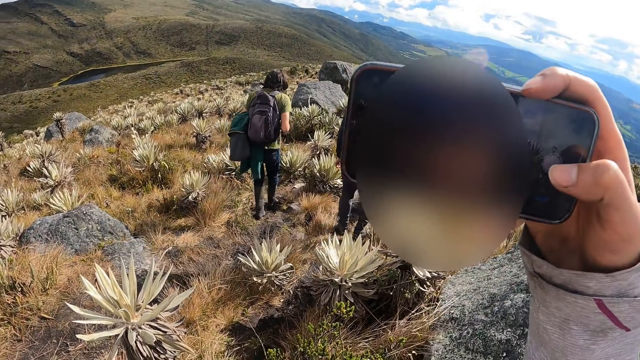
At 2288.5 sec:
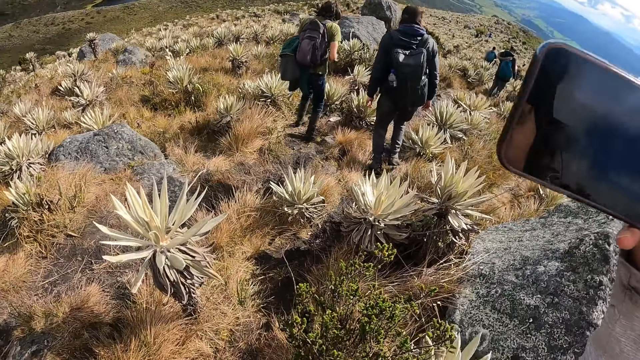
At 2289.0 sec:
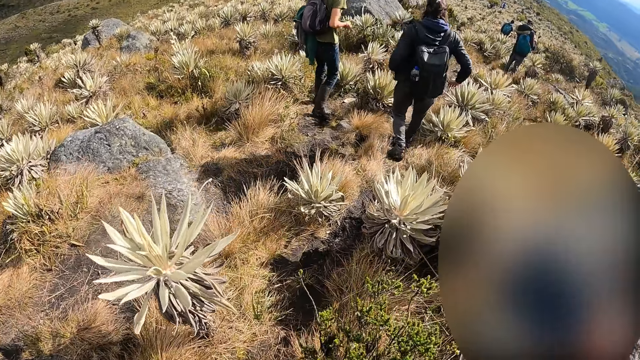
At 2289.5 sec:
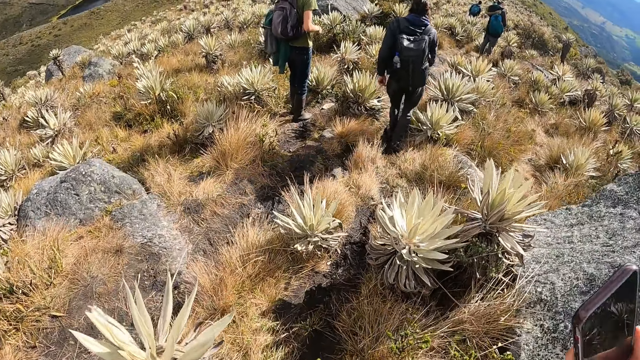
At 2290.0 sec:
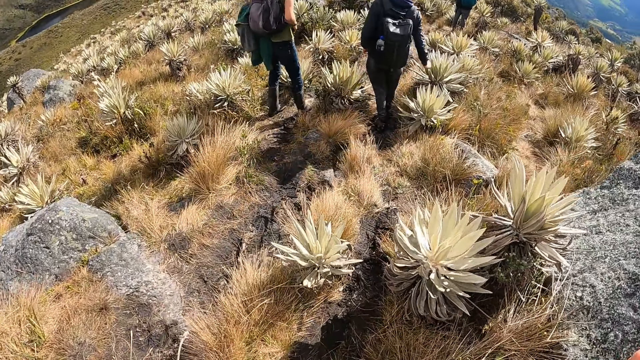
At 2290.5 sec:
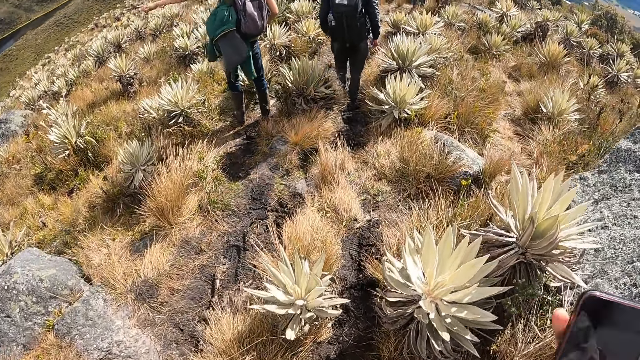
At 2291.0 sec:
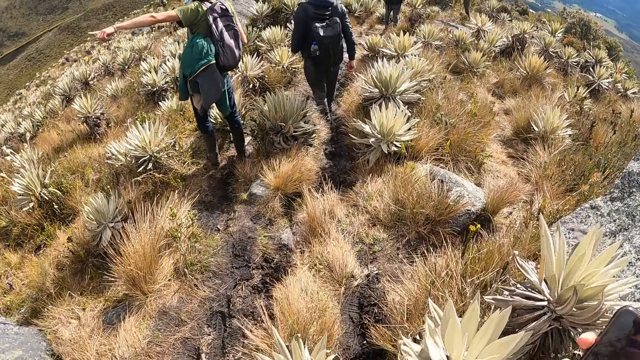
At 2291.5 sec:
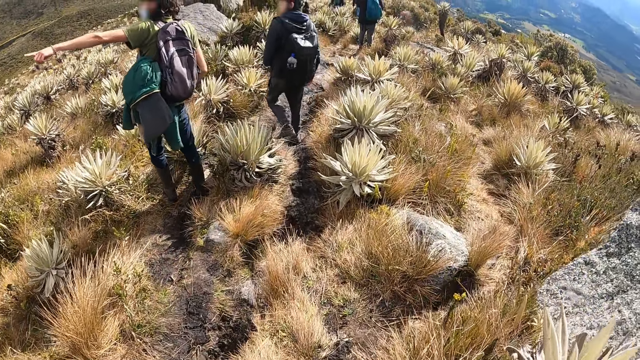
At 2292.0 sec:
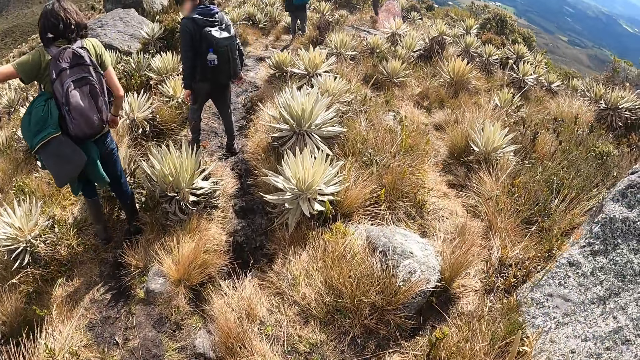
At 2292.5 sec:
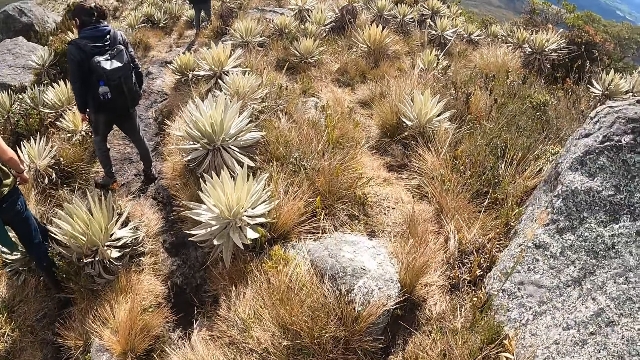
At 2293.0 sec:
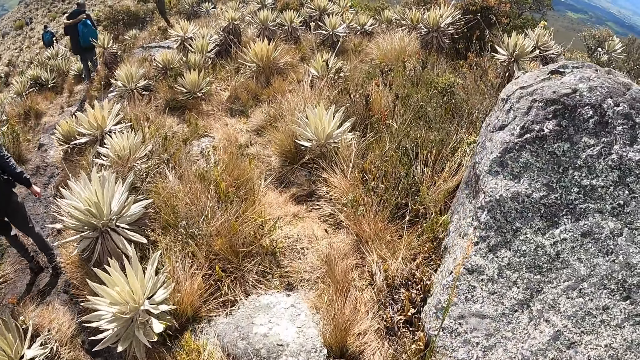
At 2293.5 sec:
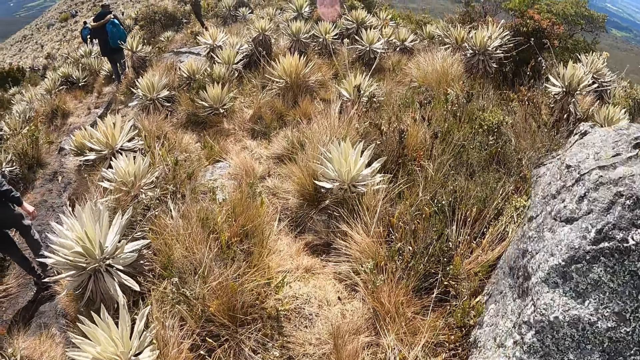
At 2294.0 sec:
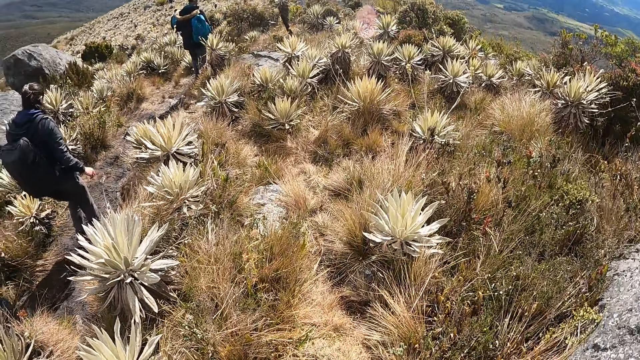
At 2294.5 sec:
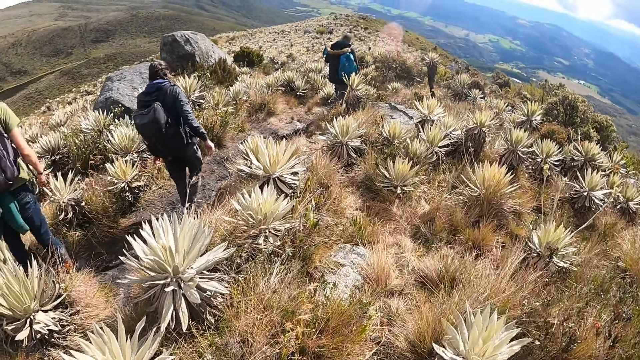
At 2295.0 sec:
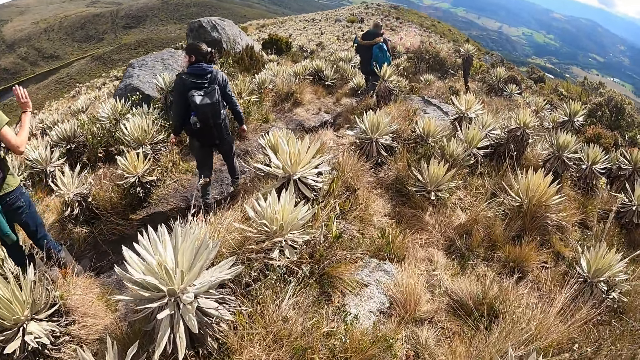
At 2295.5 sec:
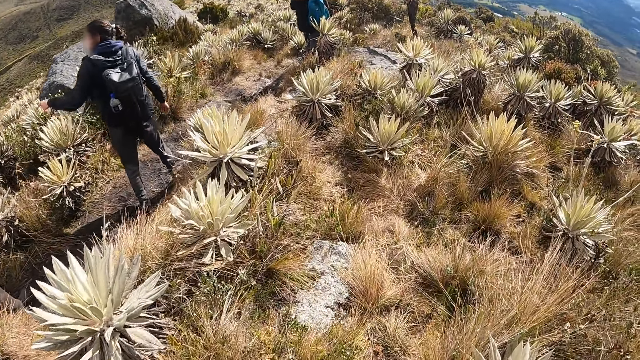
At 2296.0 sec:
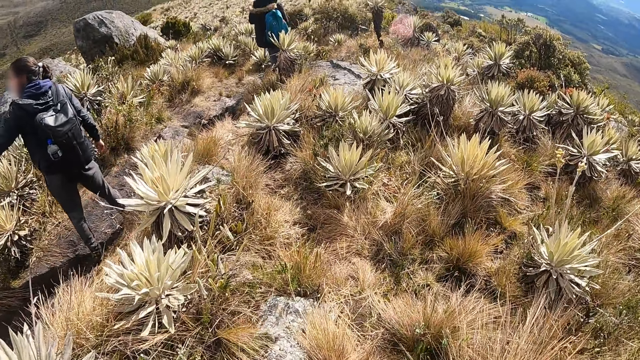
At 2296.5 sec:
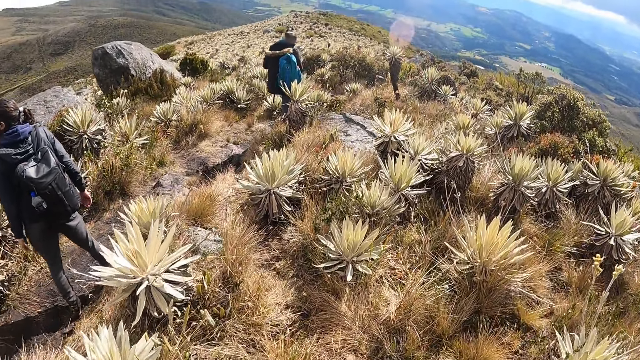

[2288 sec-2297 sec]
The camera wearer walks on the hill with the group of people.

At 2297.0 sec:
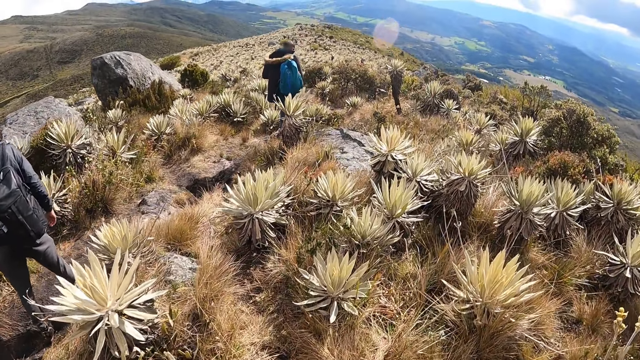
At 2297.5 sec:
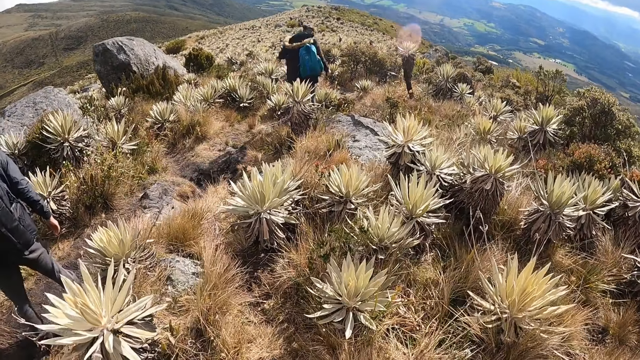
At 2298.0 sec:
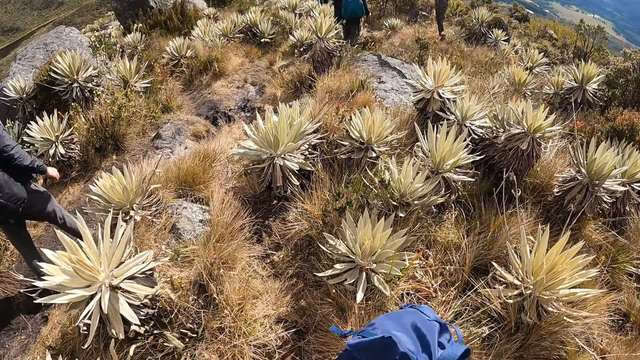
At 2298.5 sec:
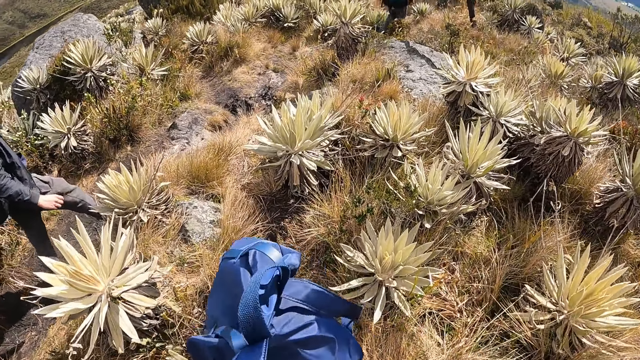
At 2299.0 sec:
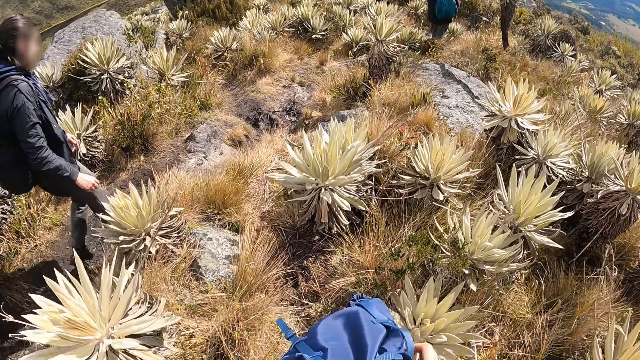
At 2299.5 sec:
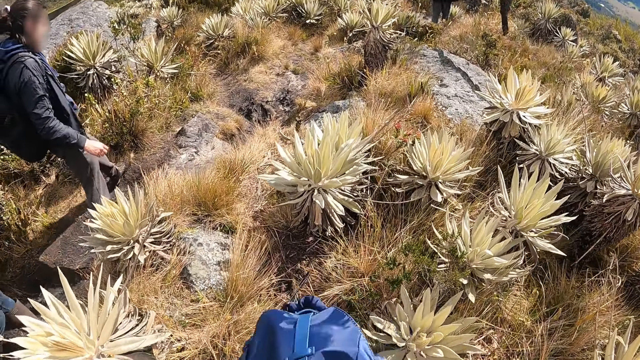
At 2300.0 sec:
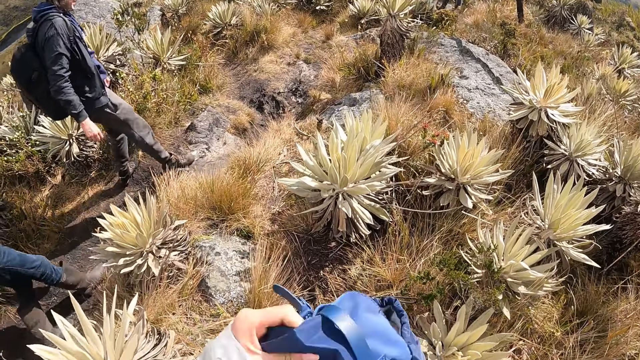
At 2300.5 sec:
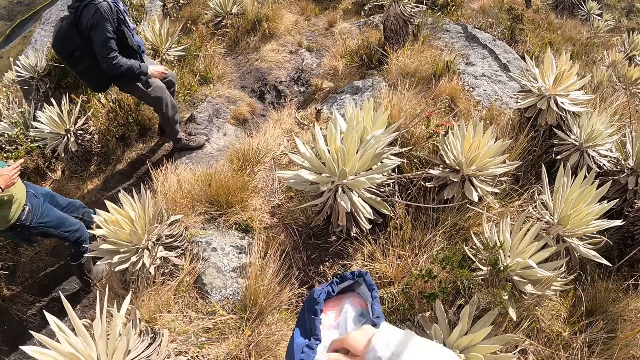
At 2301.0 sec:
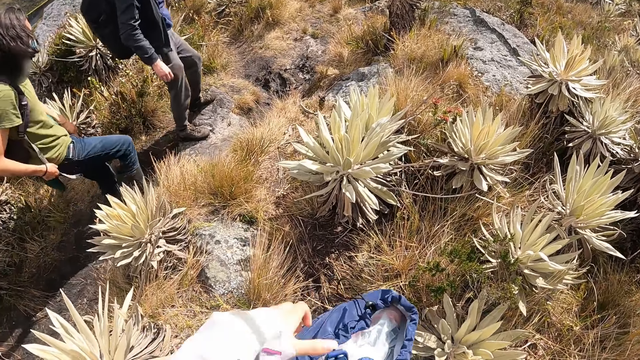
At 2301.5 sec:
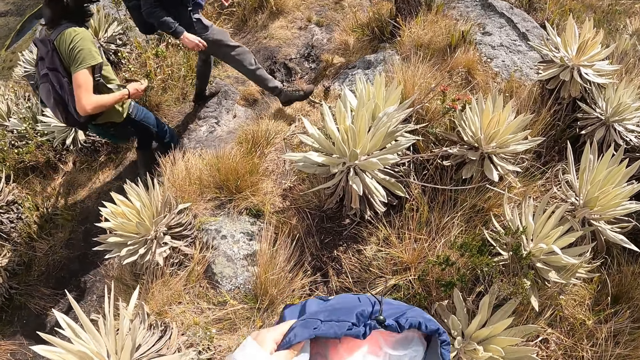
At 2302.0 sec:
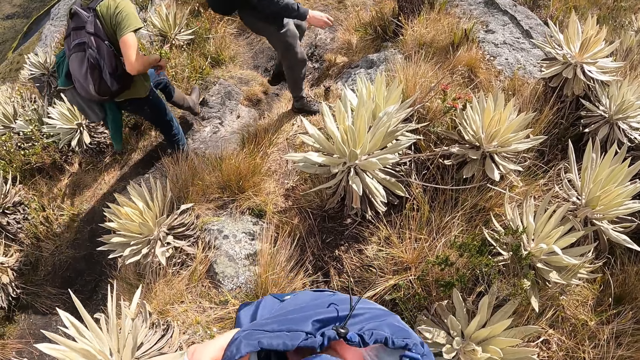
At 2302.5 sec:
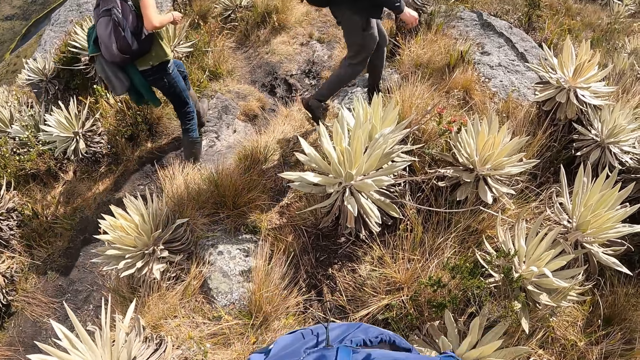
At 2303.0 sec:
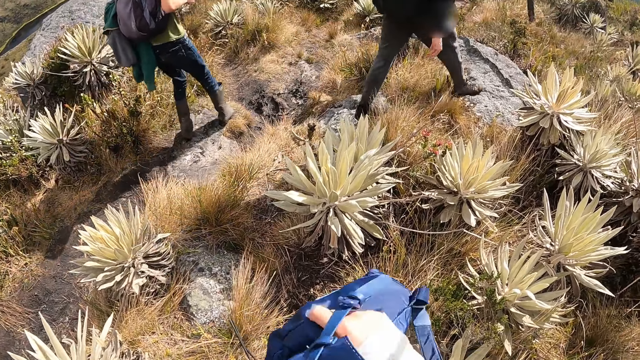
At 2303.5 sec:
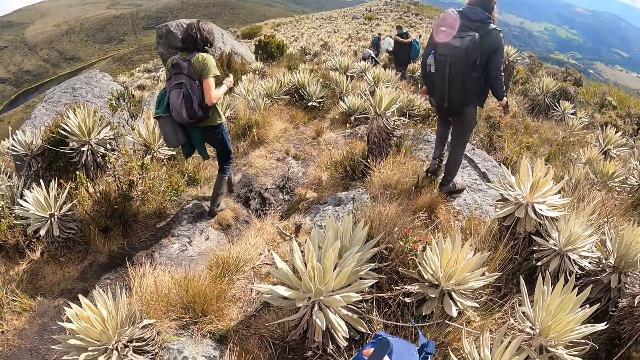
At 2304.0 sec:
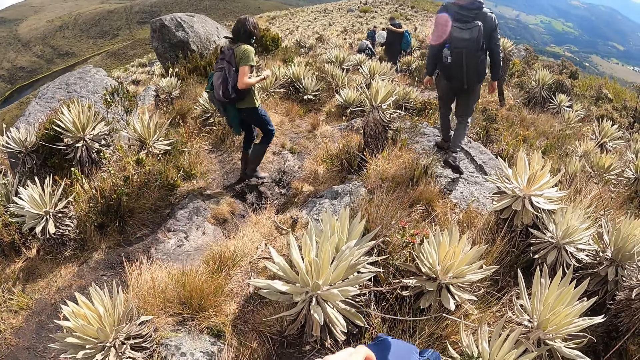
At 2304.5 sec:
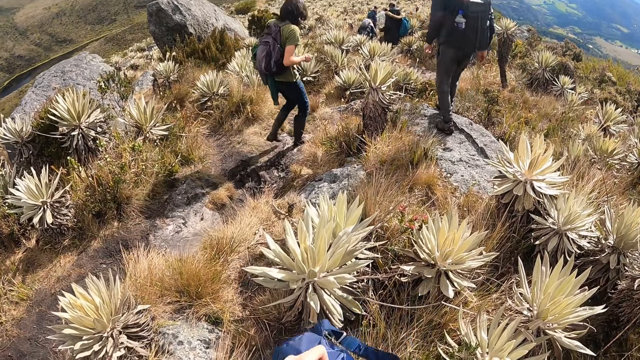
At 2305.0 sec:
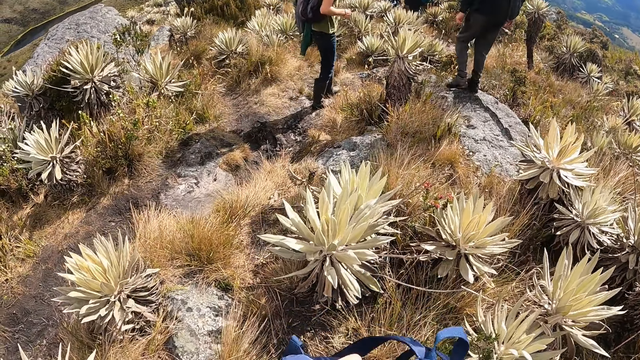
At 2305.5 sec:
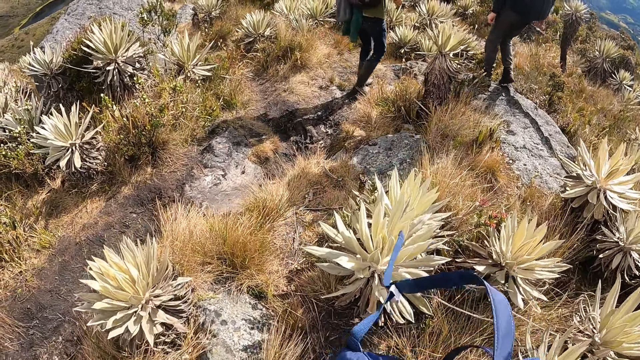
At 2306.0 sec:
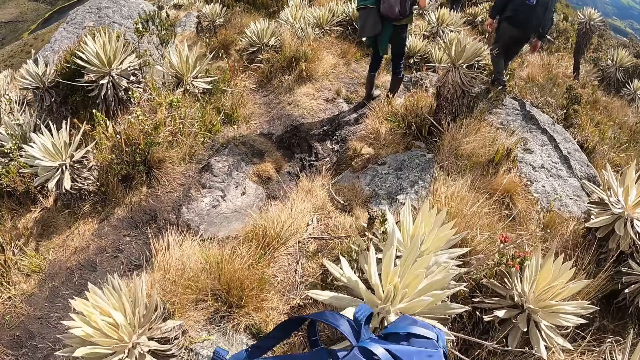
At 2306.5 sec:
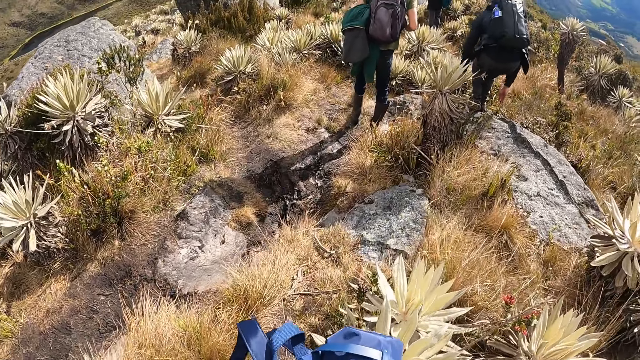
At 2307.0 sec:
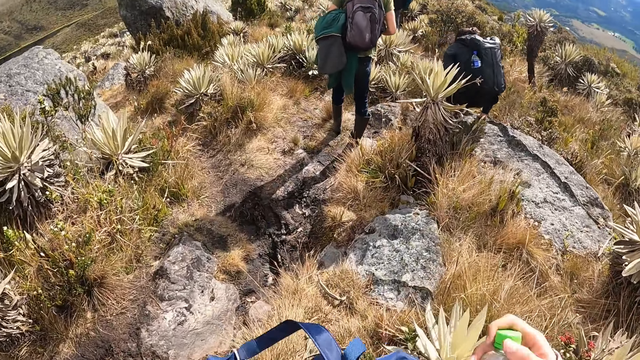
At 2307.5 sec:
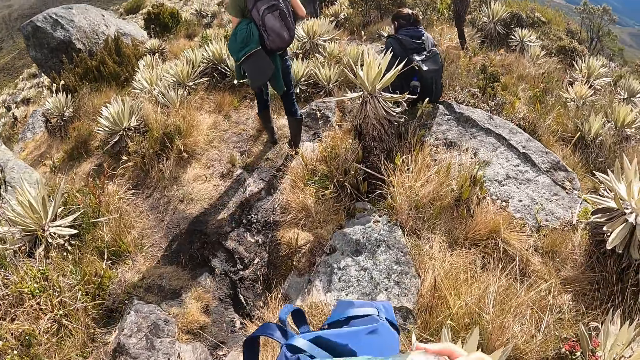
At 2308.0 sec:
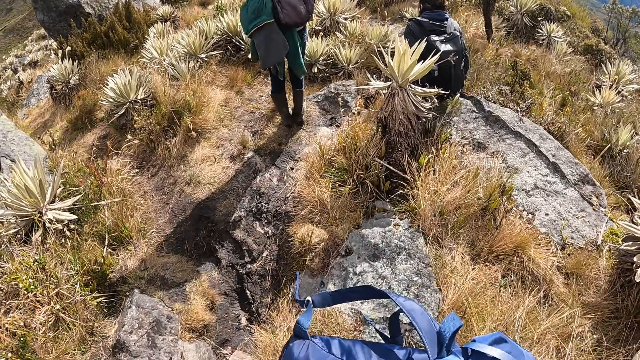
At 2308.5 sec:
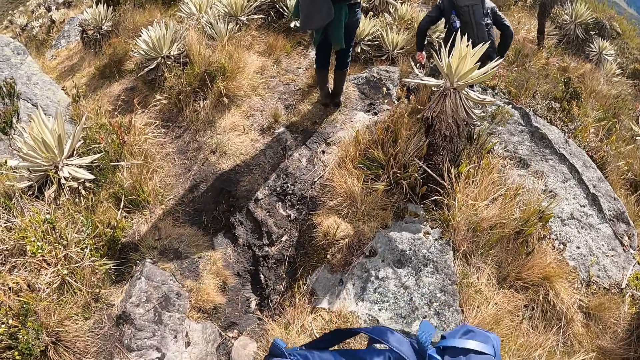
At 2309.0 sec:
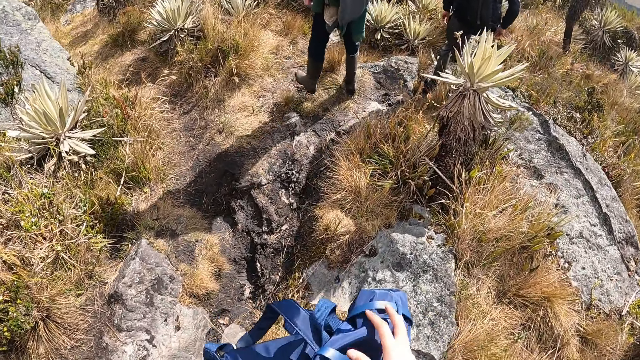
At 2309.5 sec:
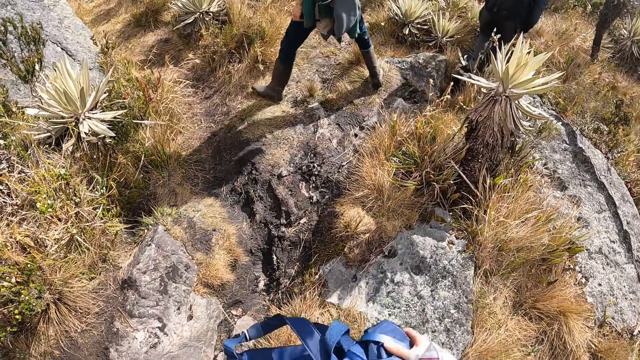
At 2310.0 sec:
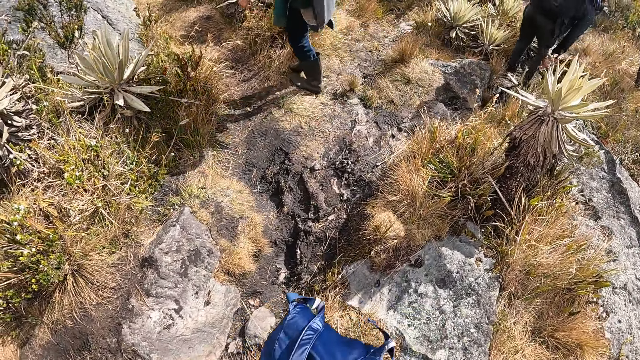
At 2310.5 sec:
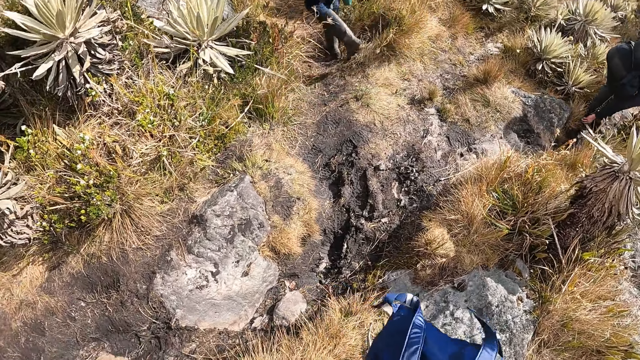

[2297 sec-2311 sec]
The camera wearer holds a bag with both hands. They open the bag with his left hand. They pass the bag to his right hand with his left hand. They pass the bag to his left hand with his right hand. They walk on the hill with the group of people. A man sits on the rock. The camera wearer inserts a bottle into the bag with her right hand. They touch the bag on his left hand with his right hand.
